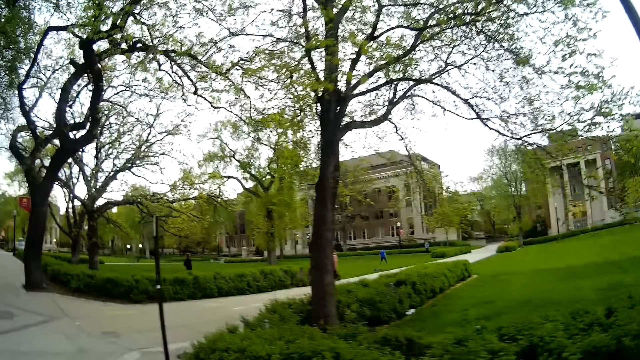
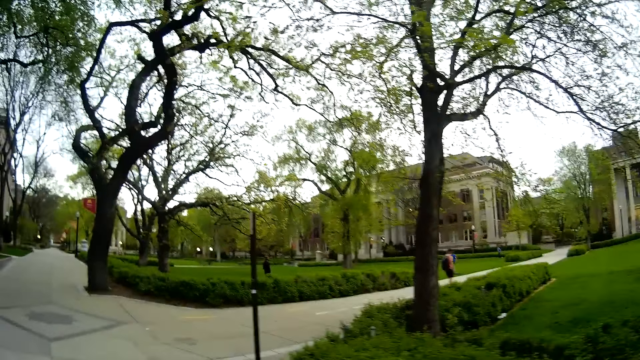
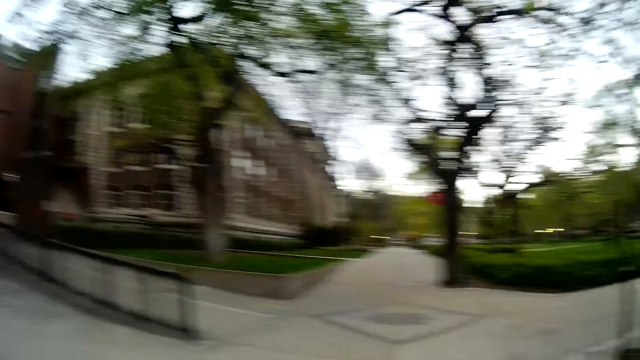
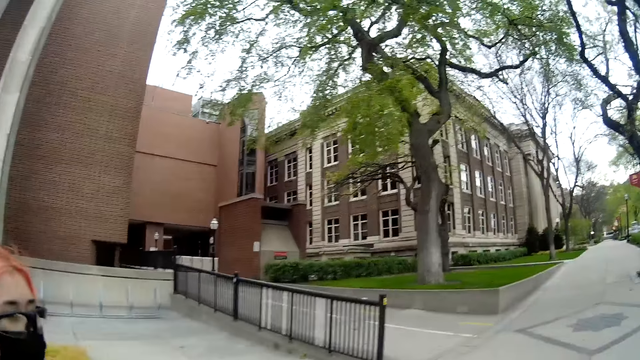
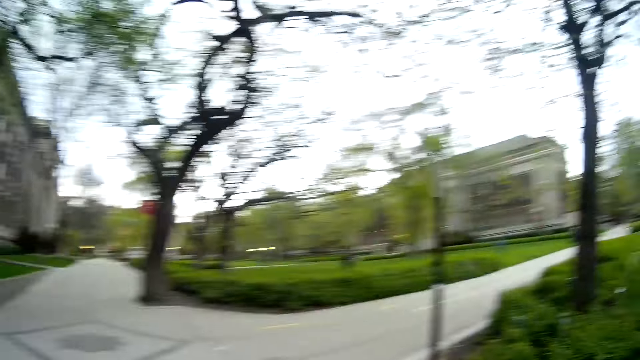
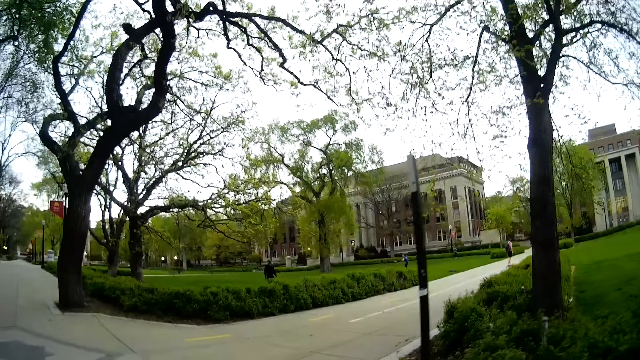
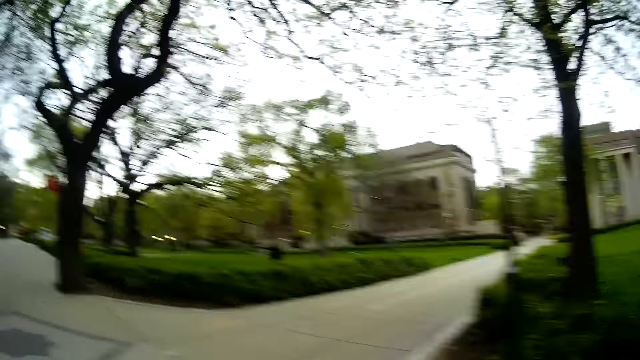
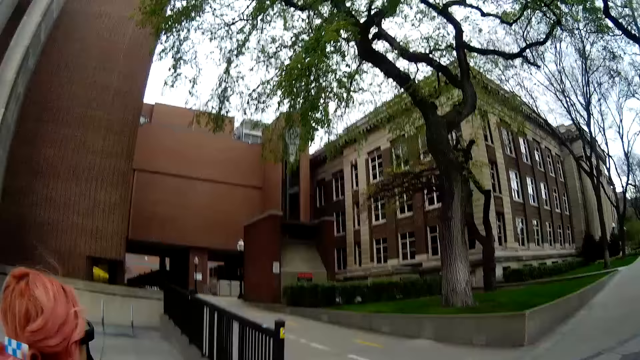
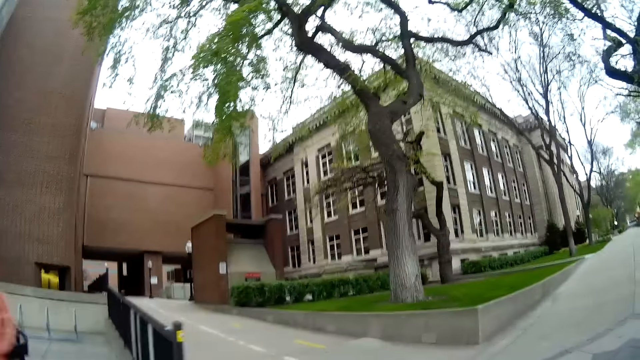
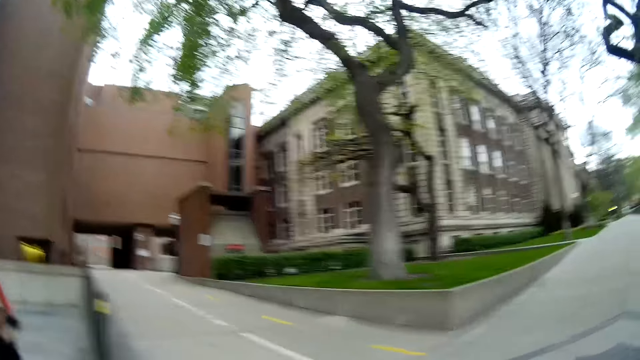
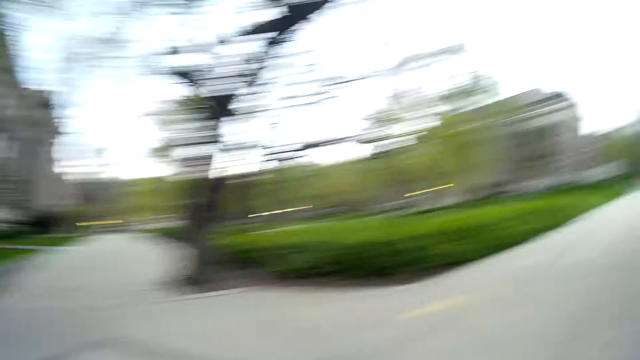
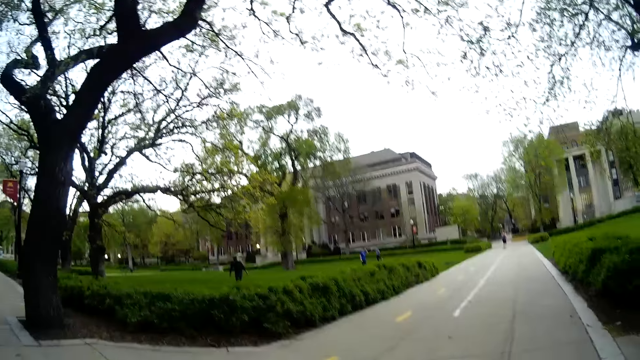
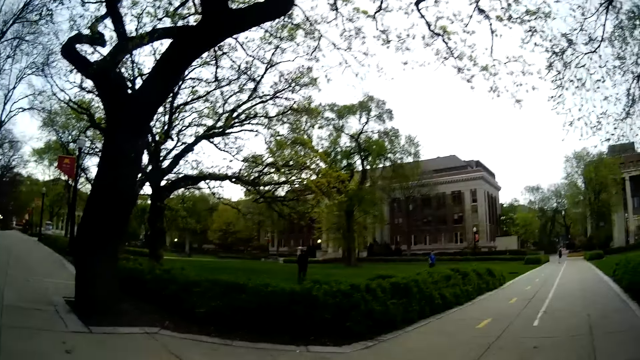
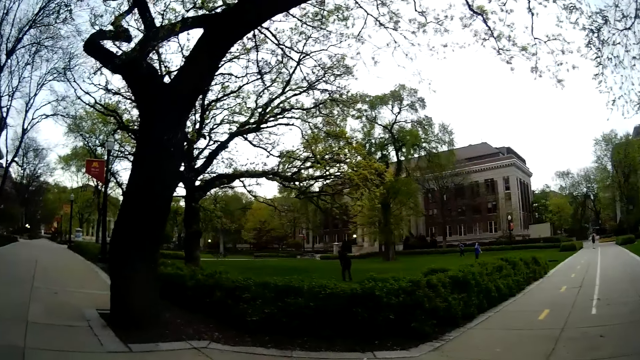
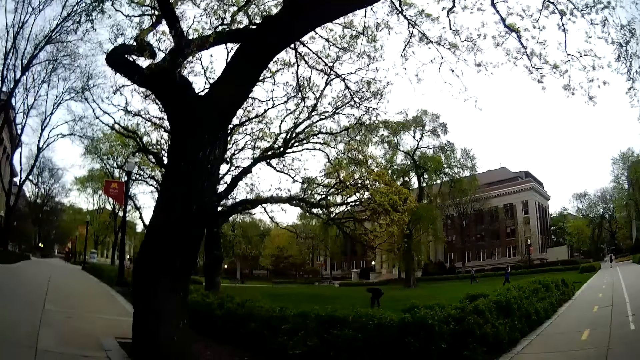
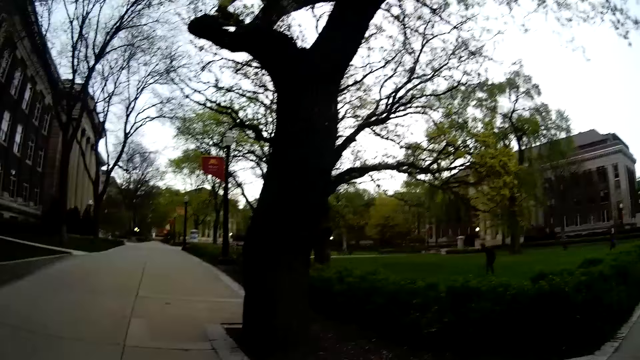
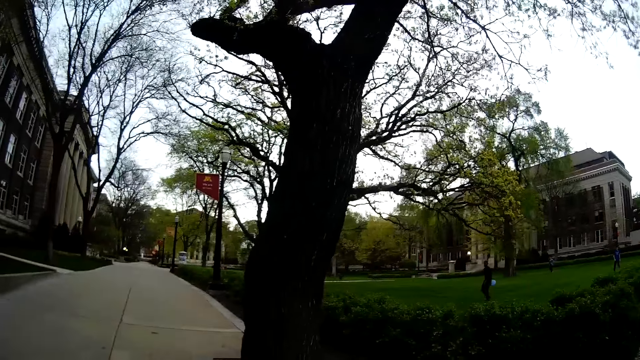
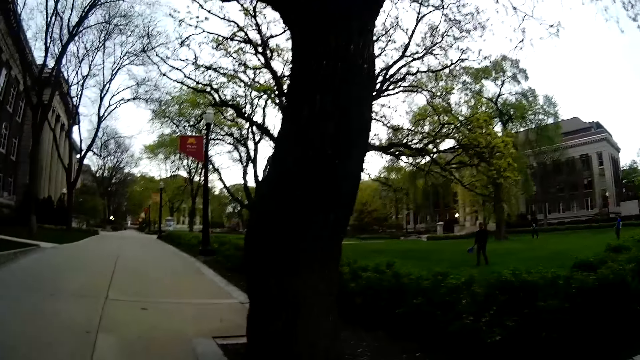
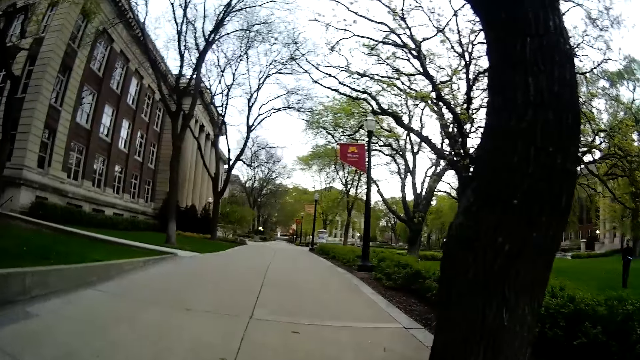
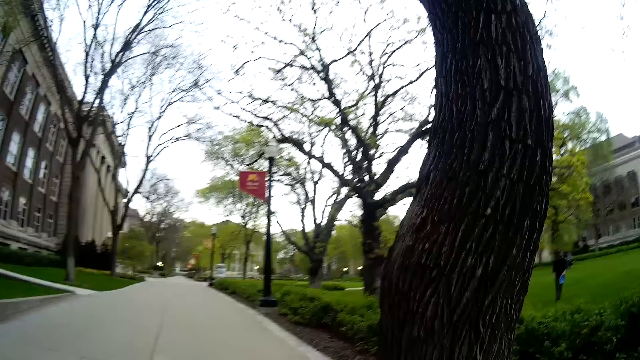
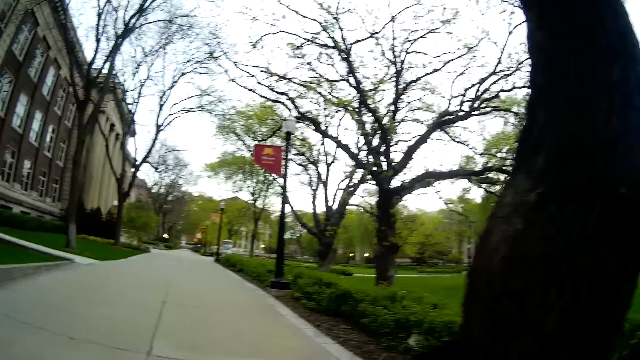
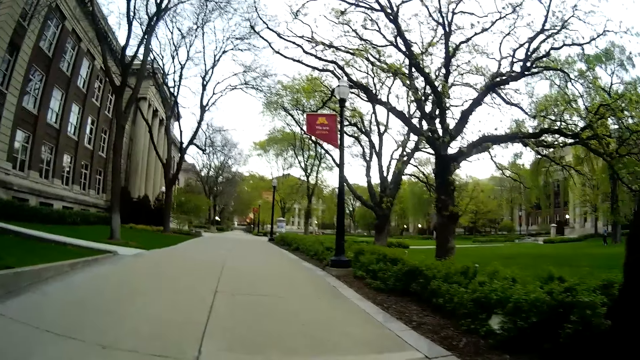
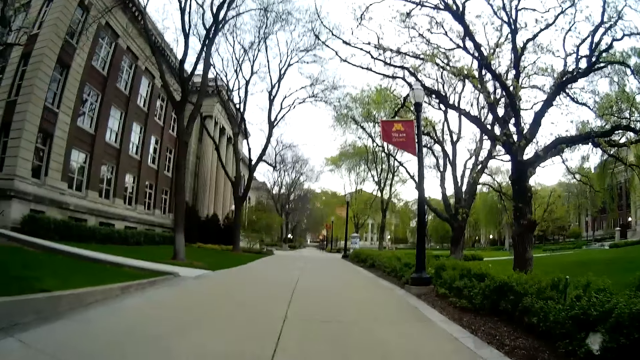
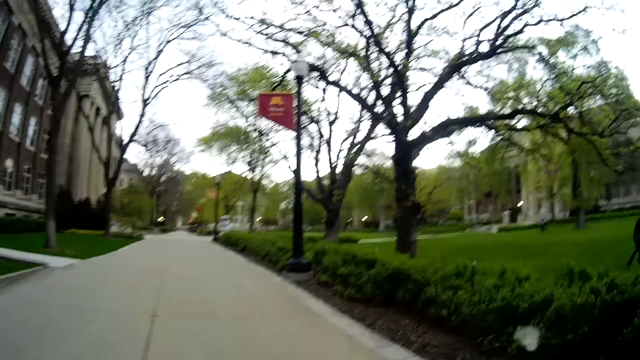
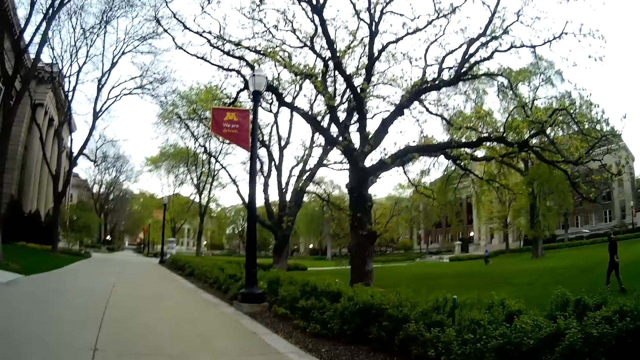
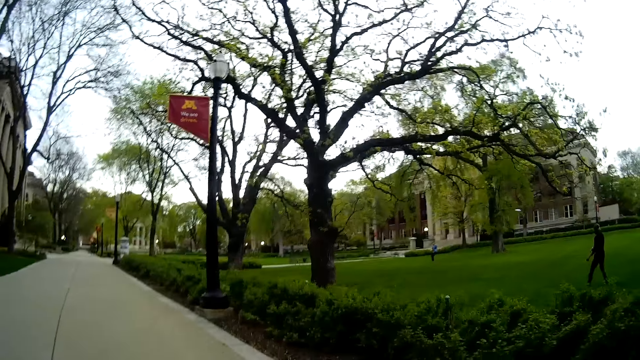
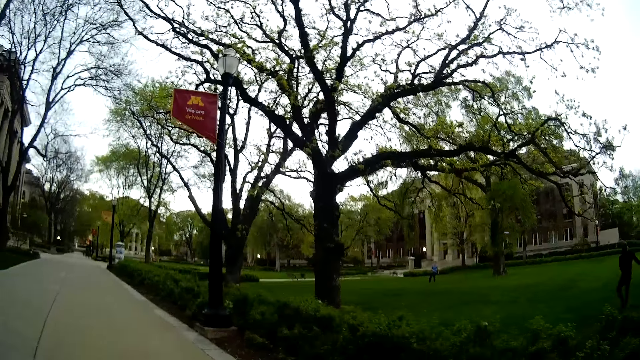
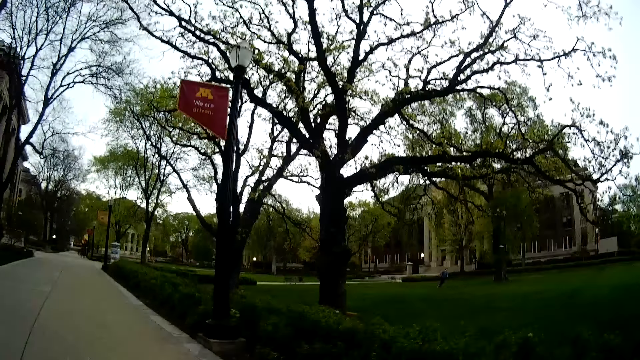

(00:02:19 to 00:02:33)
The camera wearer looks around. They cross the road. They walk on the pavement.

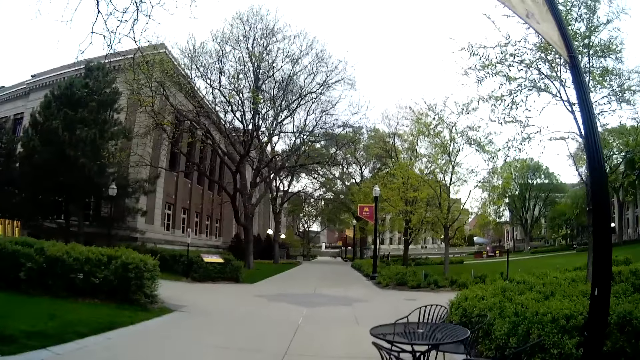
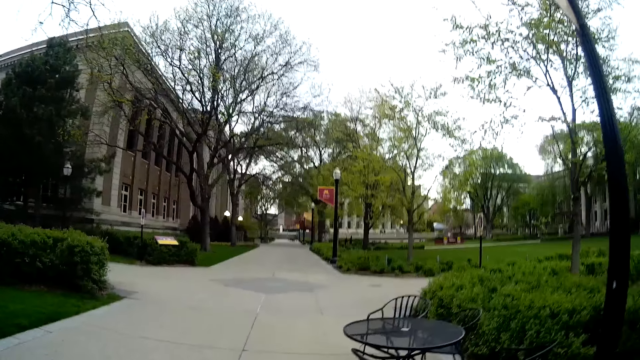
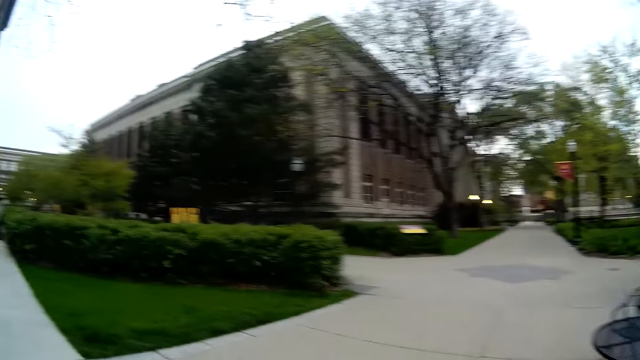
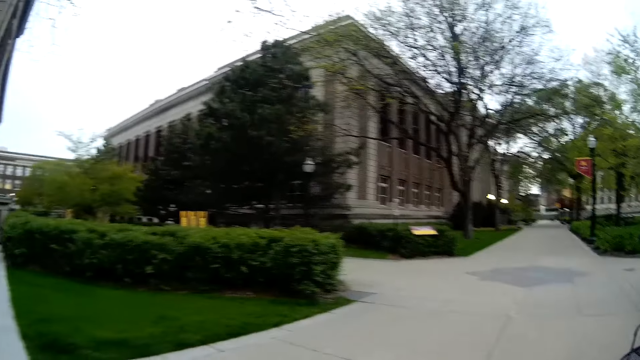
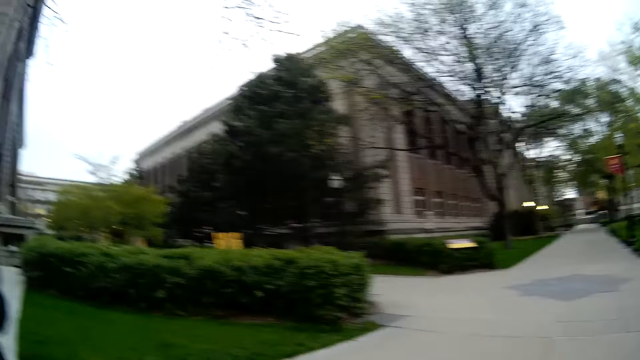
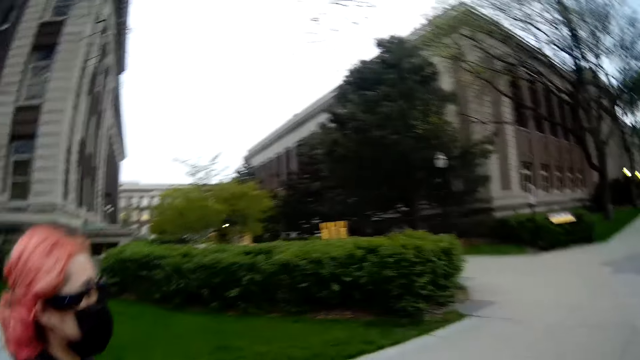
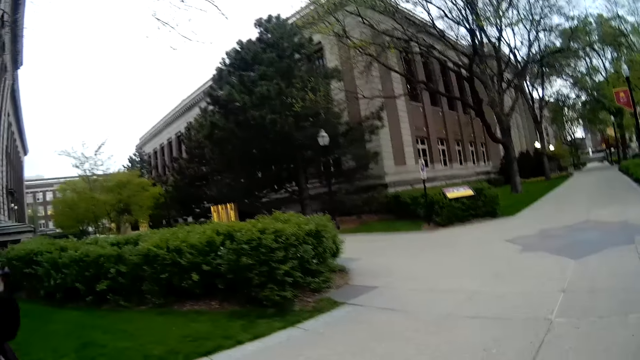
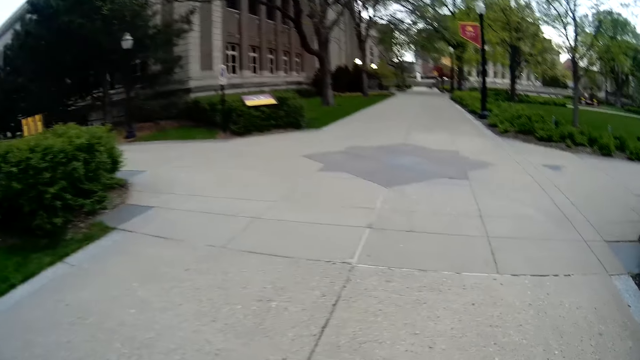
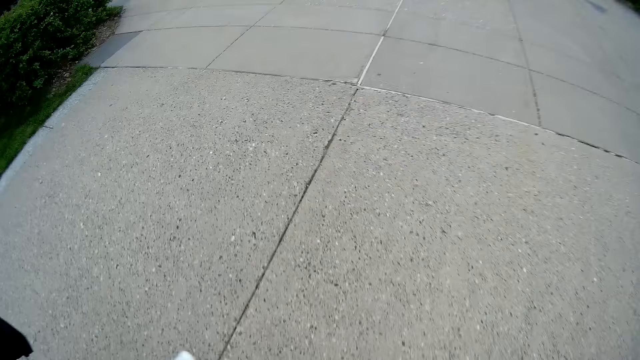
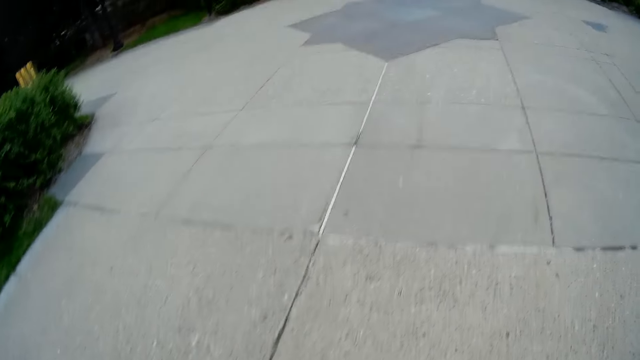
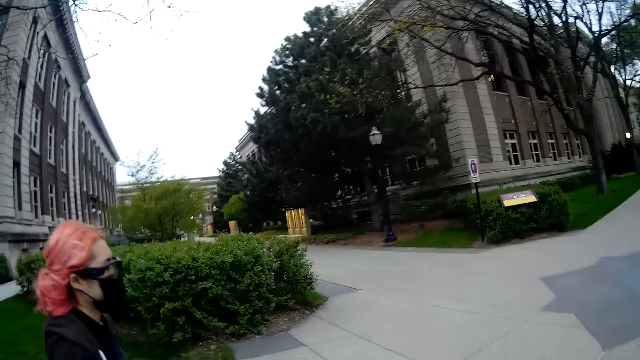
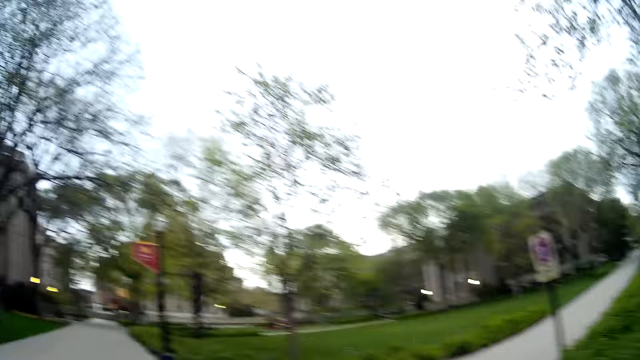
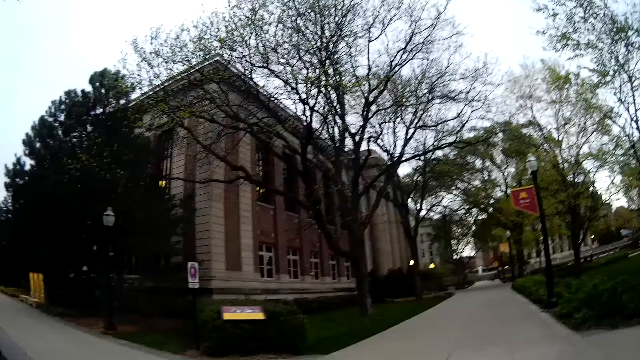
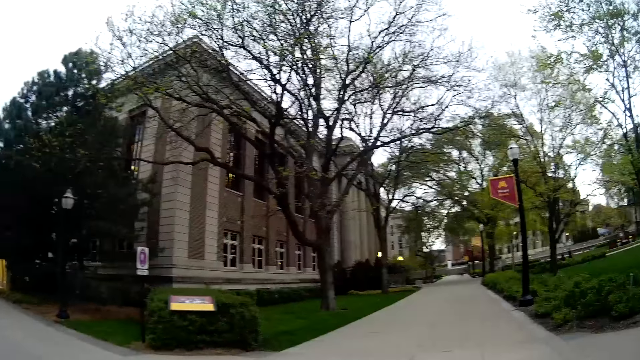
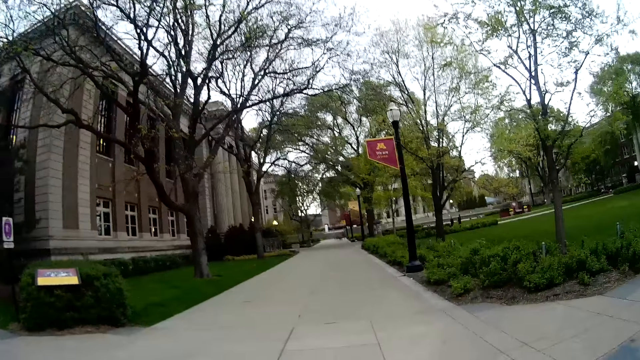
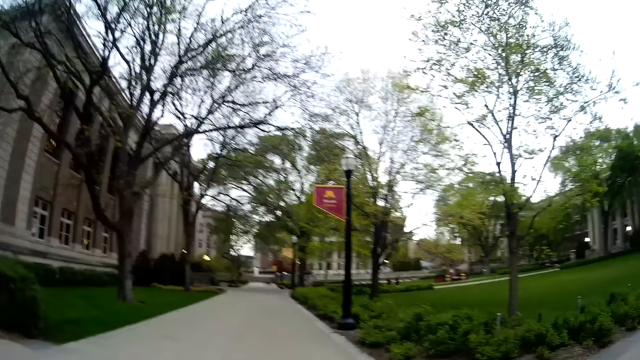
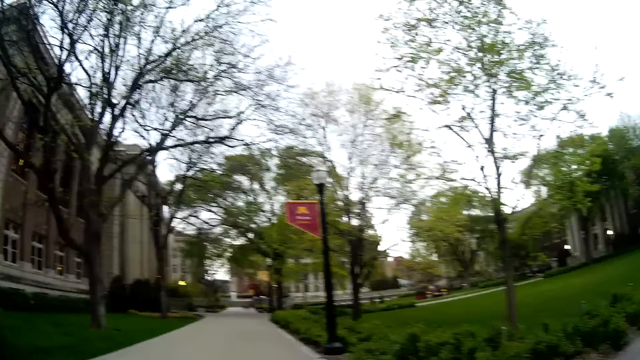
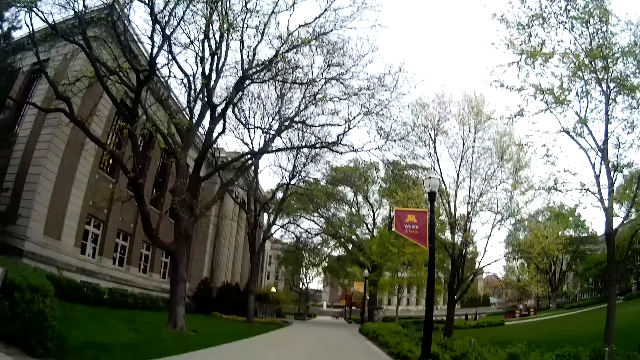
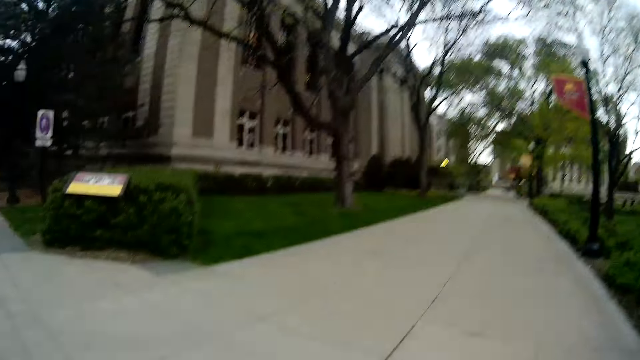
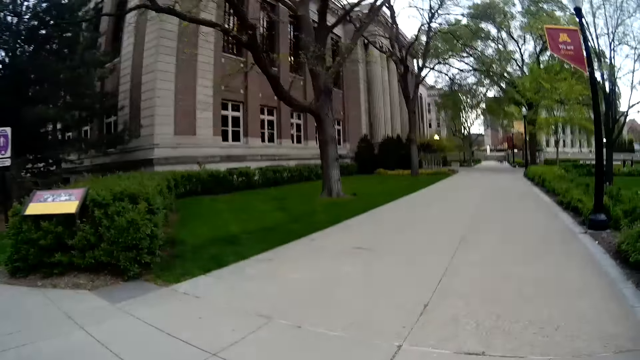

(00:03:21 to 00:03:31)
The camera wearer interacts with the woman. They look around. They walk on the pavement.
